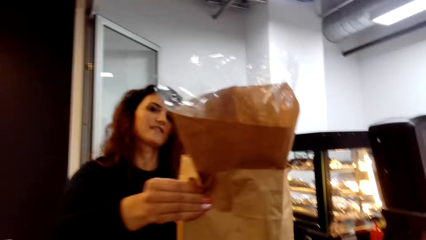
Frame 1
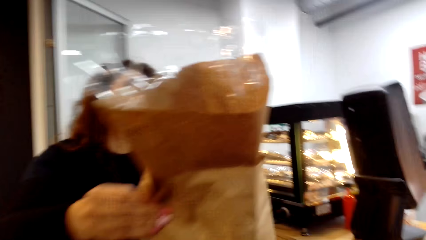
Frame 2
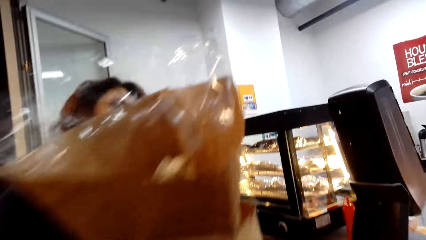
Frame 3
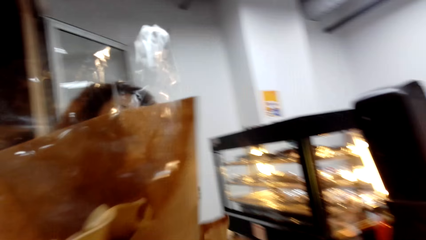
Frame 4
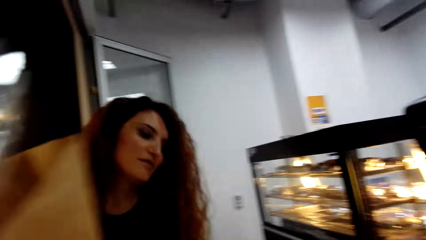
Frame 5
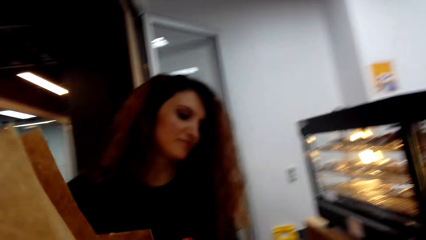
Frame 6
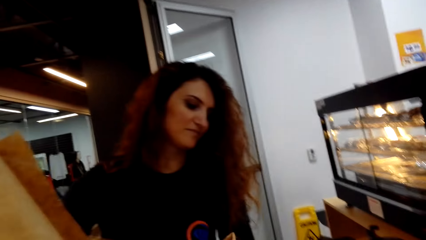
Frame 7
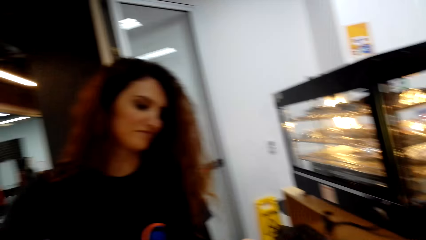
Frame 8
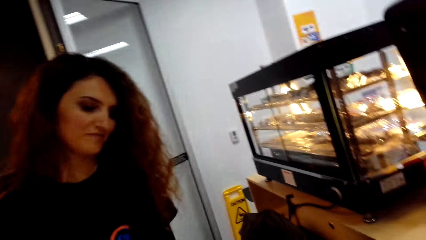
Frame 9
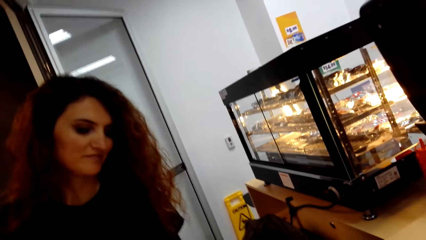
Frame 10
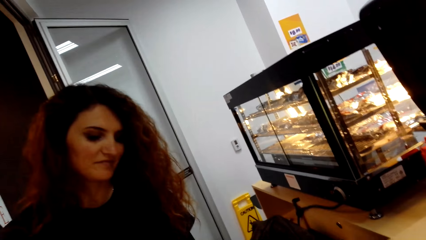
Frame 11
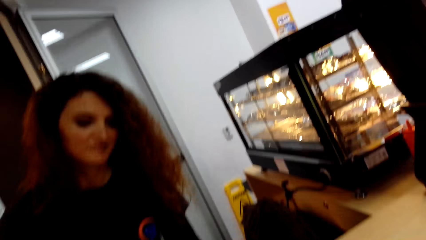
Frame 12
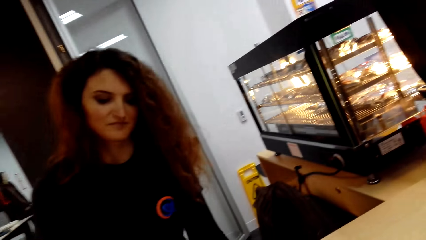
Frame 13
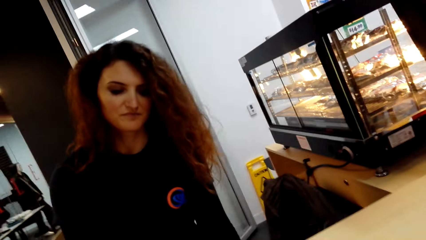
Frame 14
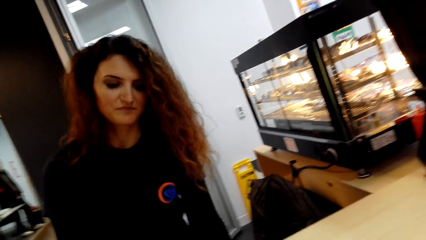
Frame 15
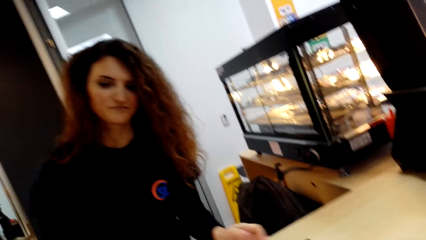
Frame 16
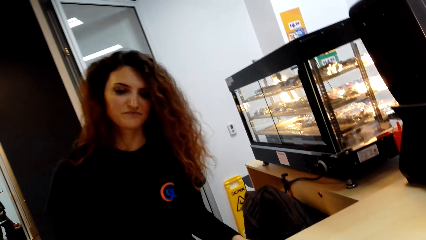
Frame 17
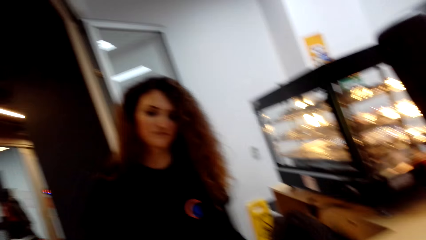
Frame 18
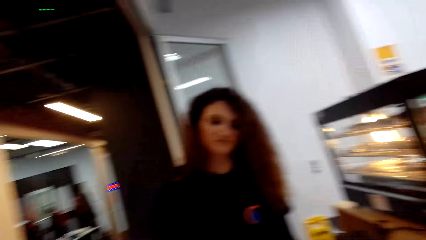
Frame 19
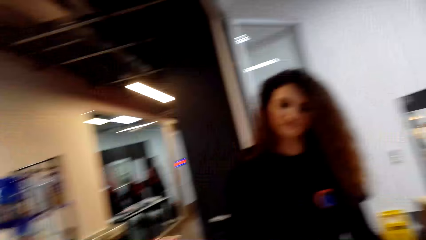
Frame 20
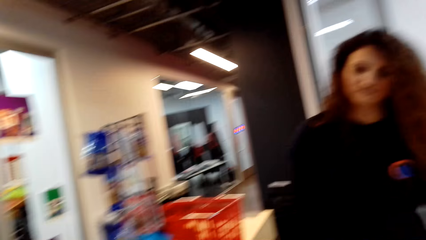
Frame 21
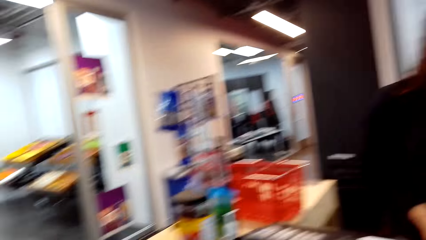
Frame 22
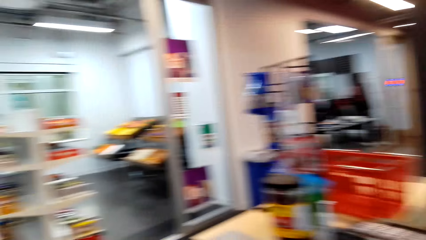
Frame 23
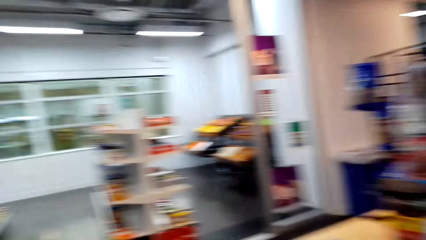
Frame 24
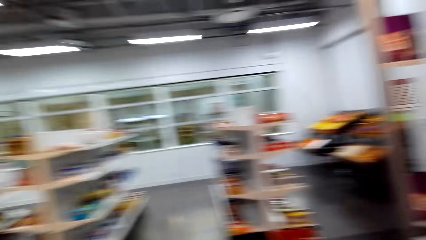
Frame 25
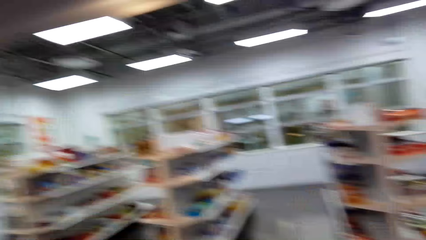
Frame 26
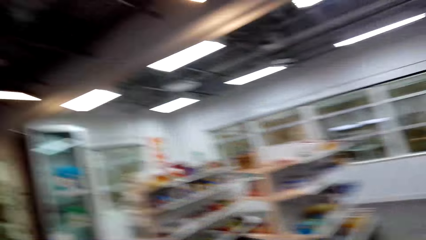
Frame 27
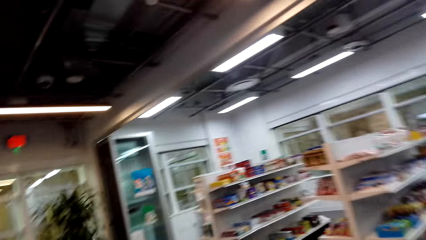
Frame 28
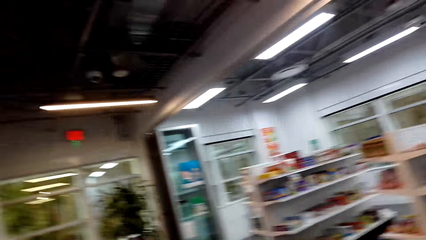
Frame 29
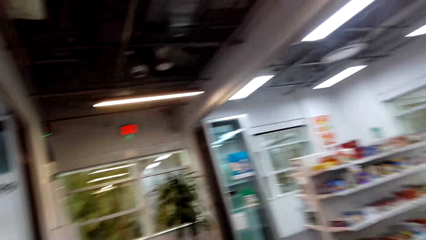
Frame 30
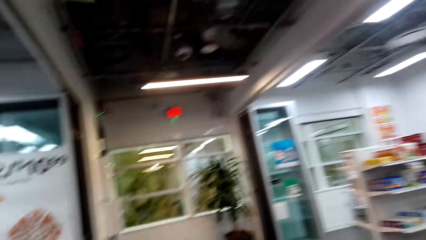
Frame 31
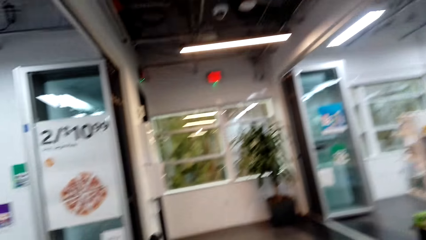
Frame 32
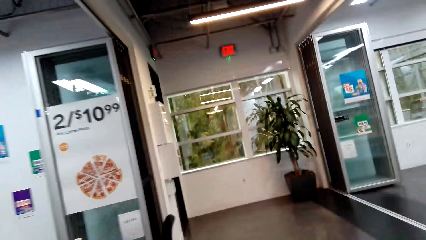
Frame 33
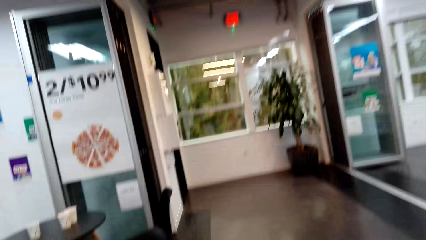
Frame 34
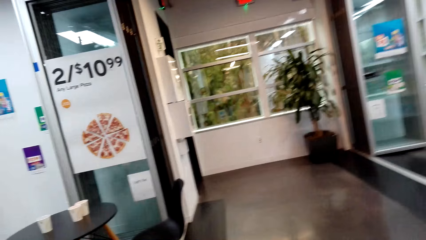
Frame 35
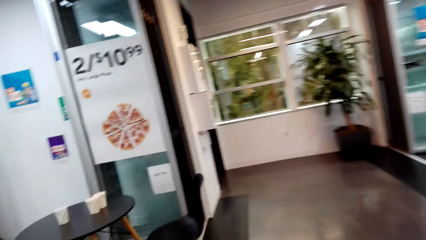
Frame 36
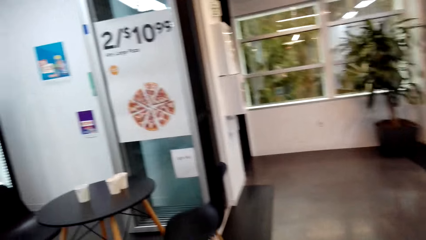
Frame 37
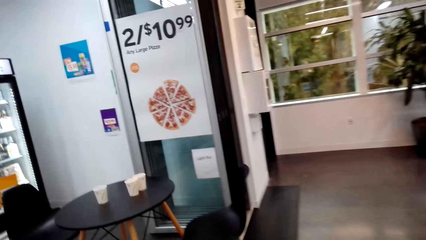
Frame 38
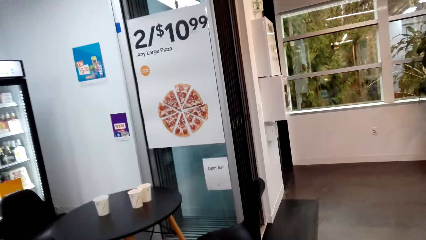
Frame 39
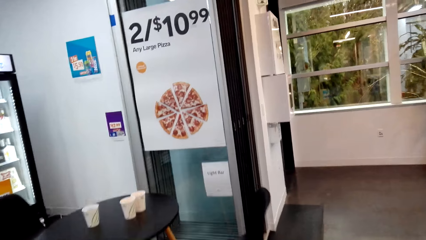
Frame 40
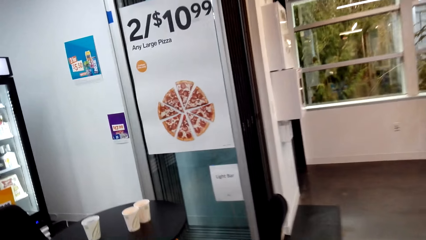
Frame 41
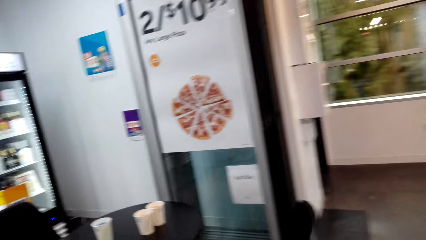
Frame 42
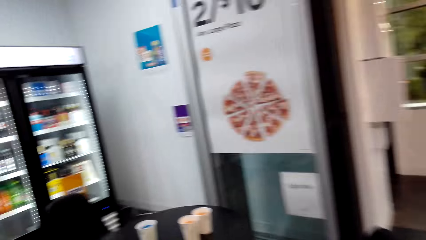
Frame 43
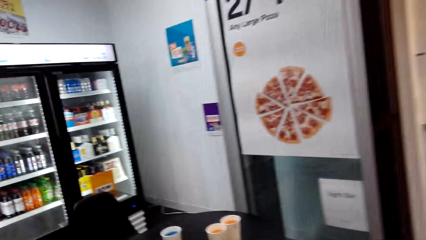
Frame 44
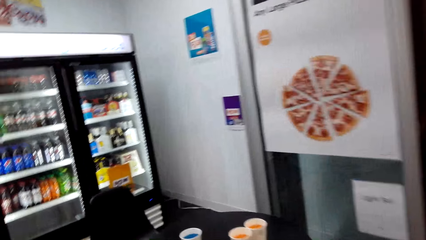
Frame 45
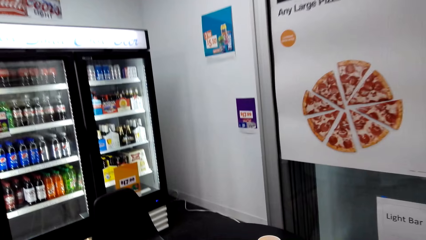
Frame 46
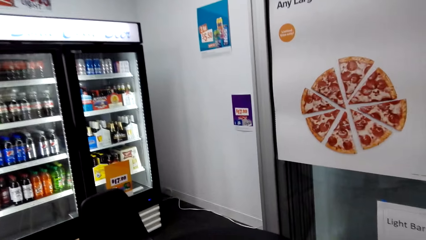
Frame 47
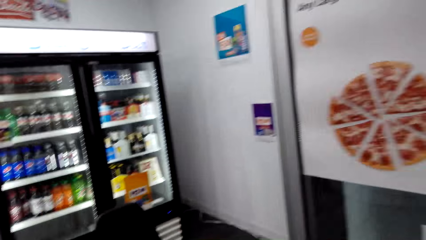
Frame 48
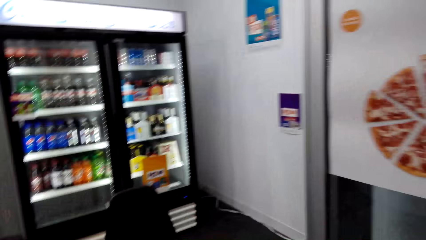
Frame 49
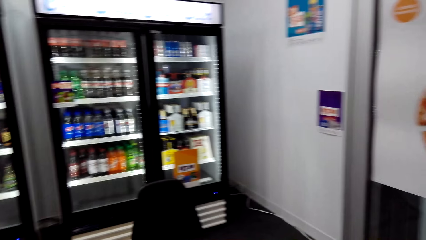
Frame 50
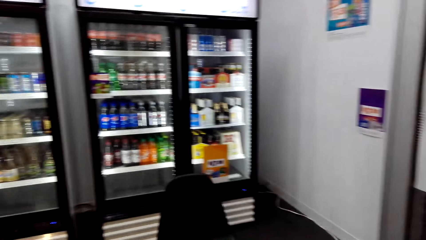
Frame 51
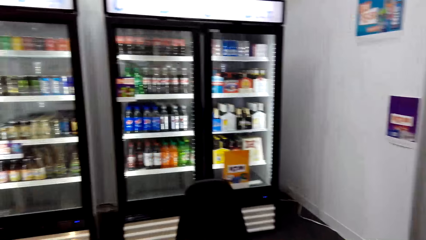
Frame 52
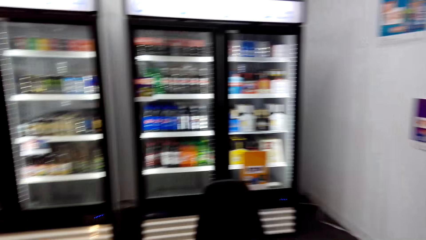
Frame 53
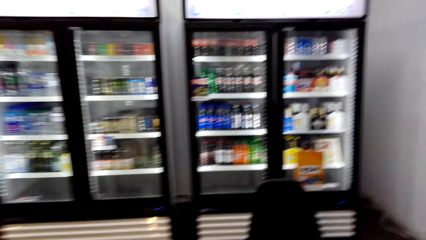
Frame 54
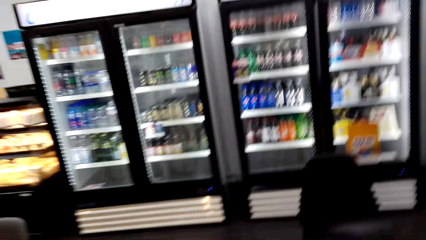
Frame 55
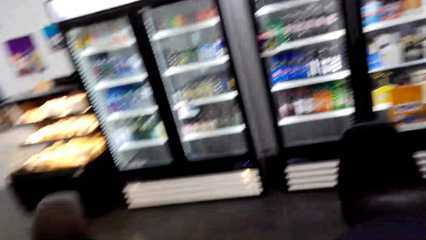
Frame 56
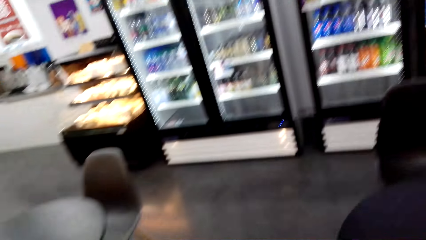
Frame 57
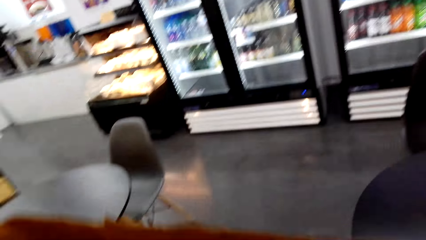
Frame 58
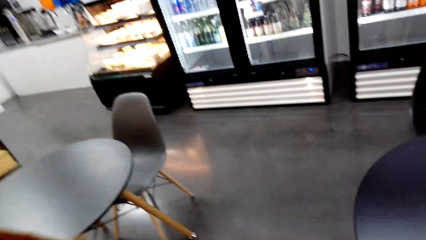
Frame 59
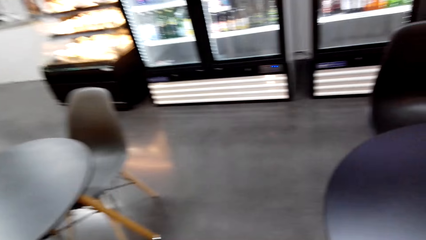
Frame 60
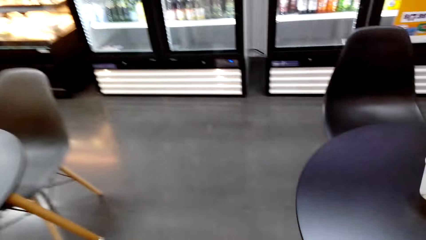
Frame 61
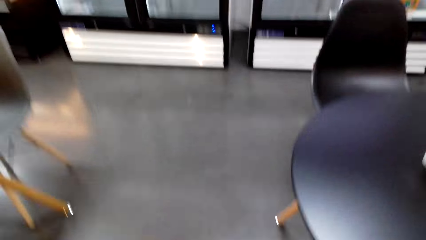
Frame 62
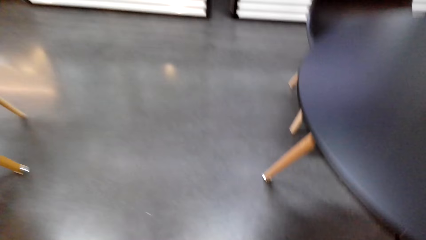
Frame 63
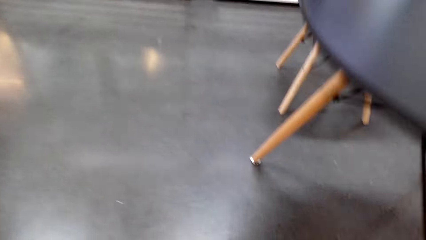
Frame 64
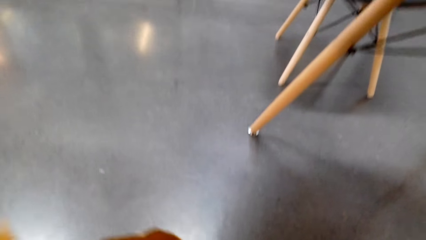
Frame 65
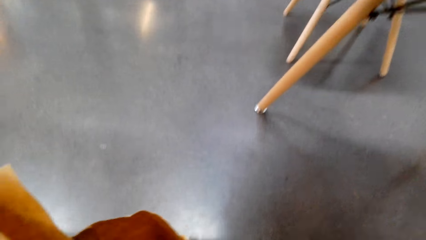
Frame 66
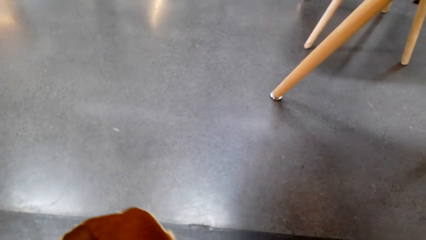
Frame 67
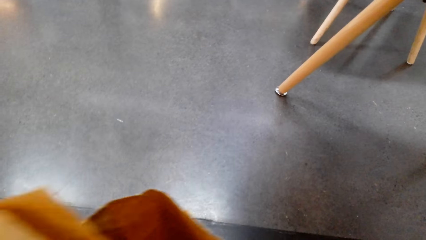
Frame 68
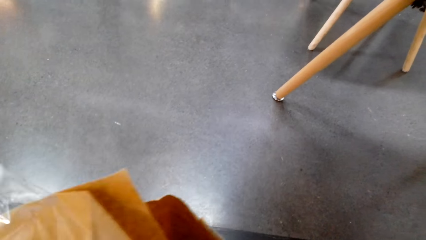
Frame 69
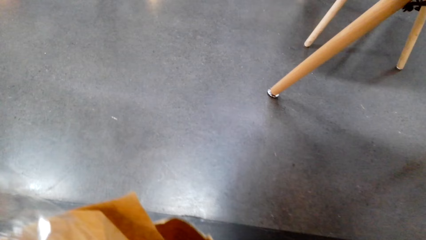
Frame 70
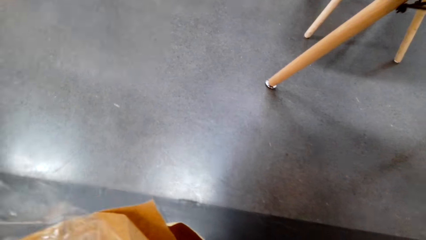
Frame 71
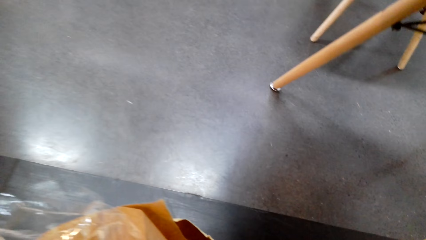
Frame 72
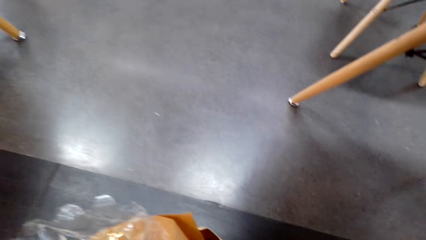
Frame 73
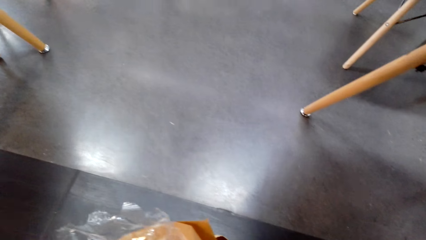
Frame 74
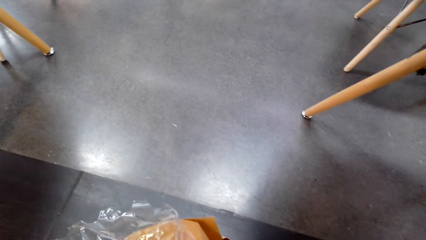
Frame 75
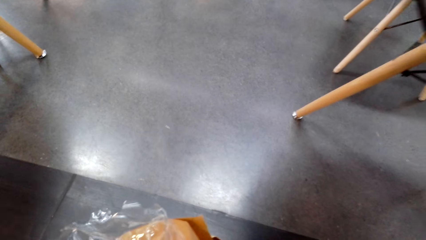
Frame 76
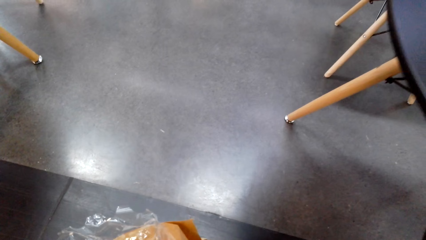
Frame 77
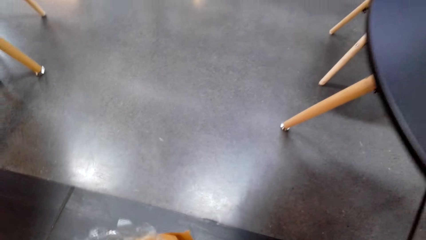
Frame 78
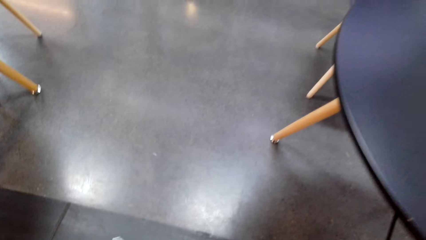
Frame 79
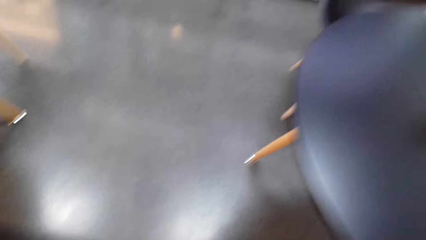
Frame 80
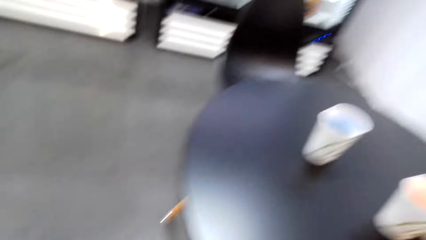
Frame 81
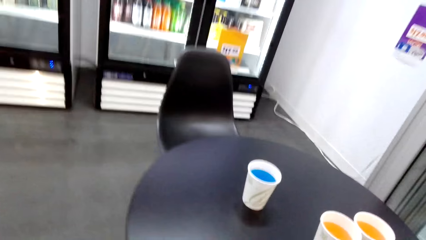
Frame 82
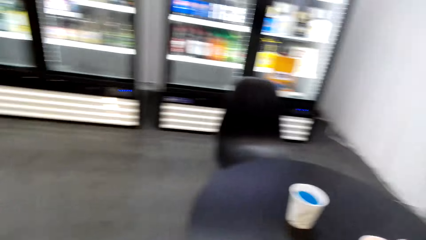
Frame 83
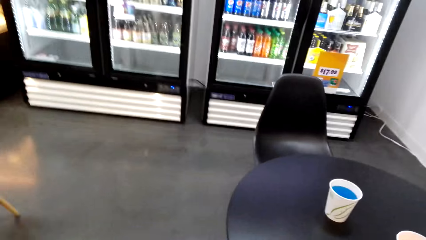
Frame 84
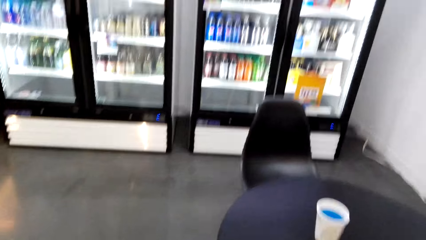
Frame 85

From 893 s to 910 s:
A lady hands the packaging bag to the camera wearer. The camera wearer dialogues with the lady. They carry the shopping bag. They walk around the store. They put the shopping bag down.
